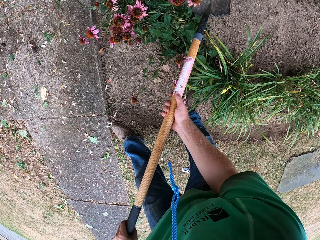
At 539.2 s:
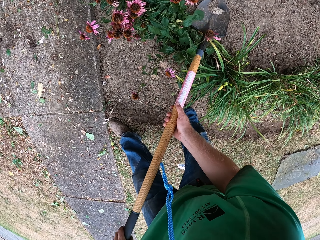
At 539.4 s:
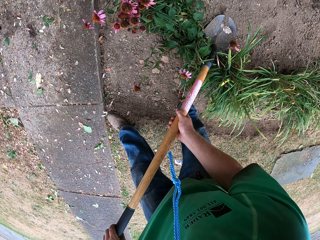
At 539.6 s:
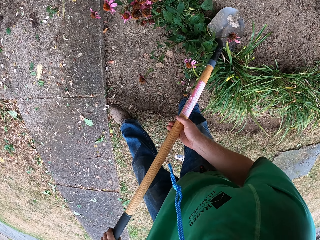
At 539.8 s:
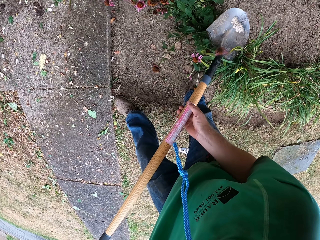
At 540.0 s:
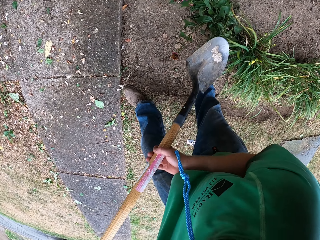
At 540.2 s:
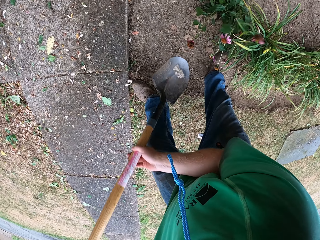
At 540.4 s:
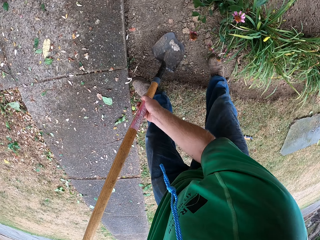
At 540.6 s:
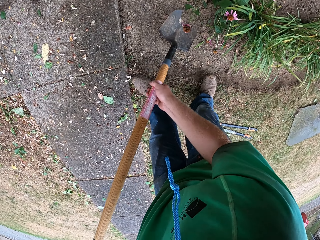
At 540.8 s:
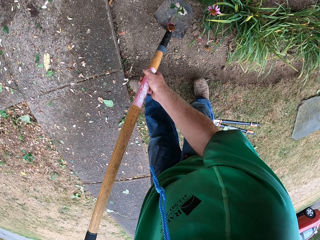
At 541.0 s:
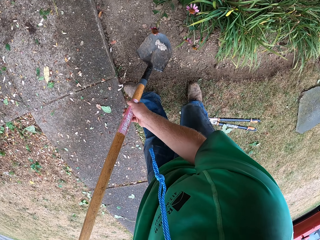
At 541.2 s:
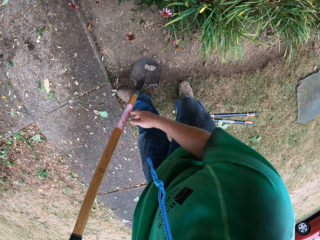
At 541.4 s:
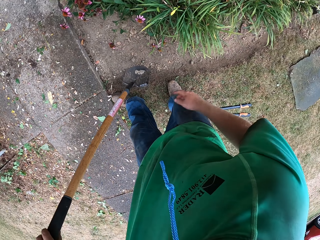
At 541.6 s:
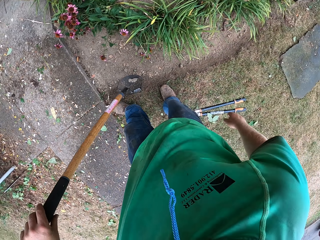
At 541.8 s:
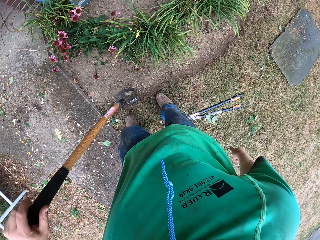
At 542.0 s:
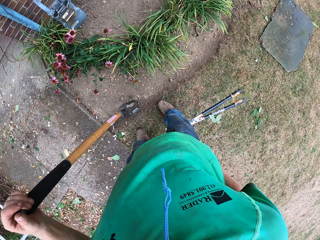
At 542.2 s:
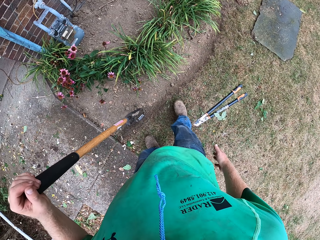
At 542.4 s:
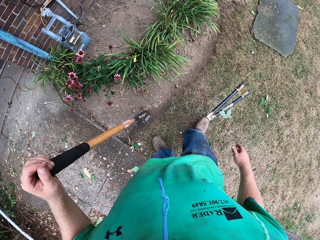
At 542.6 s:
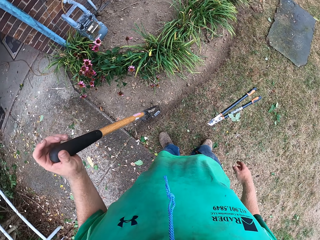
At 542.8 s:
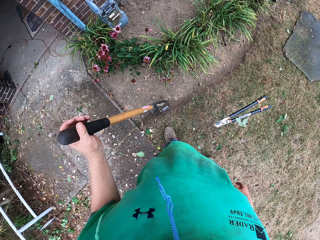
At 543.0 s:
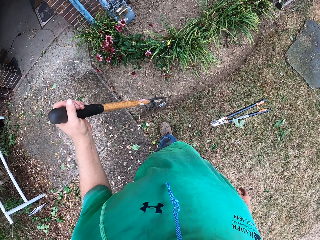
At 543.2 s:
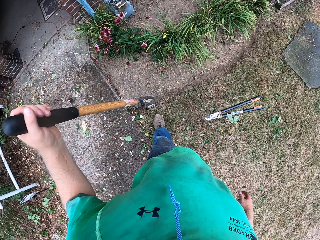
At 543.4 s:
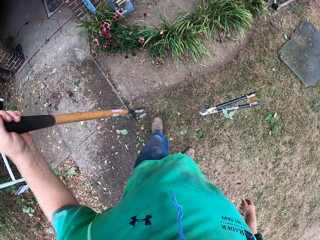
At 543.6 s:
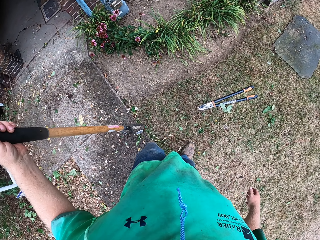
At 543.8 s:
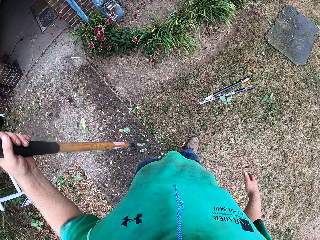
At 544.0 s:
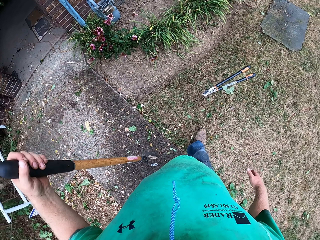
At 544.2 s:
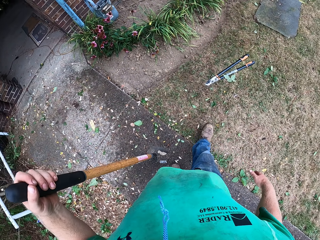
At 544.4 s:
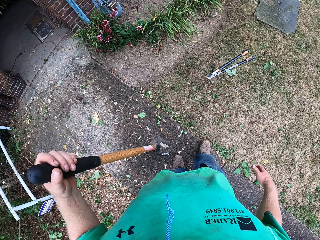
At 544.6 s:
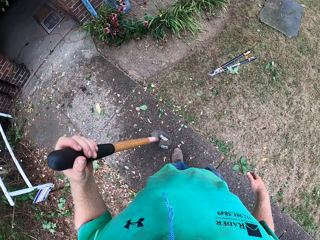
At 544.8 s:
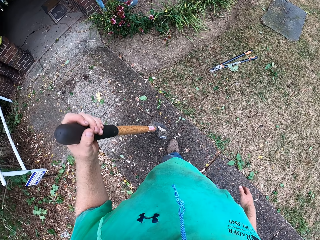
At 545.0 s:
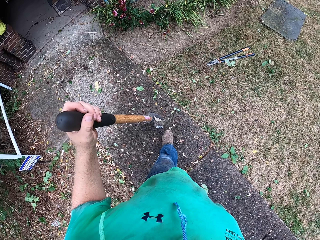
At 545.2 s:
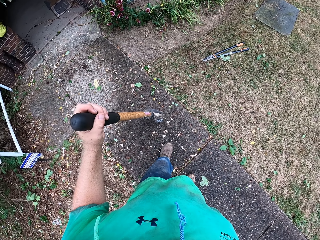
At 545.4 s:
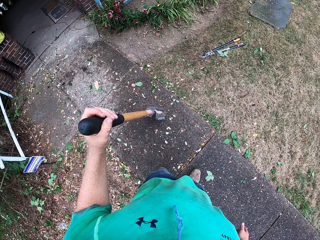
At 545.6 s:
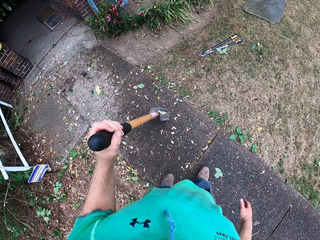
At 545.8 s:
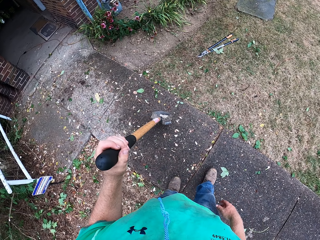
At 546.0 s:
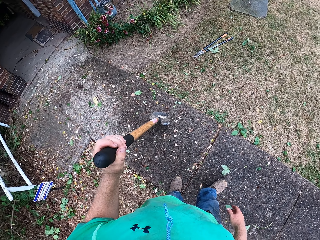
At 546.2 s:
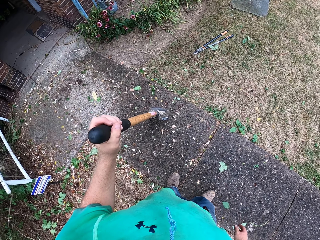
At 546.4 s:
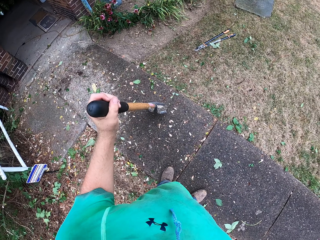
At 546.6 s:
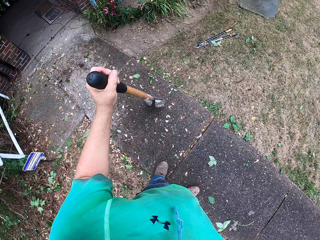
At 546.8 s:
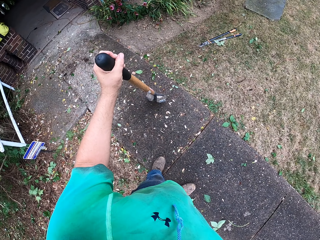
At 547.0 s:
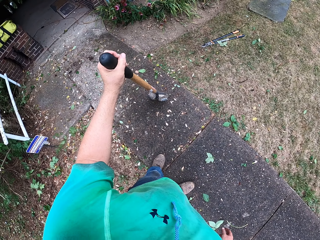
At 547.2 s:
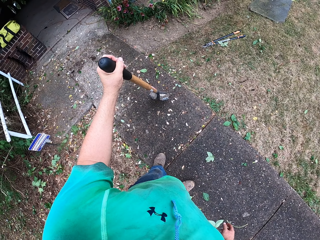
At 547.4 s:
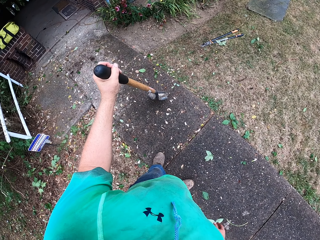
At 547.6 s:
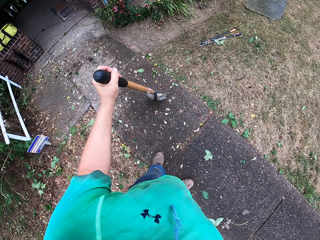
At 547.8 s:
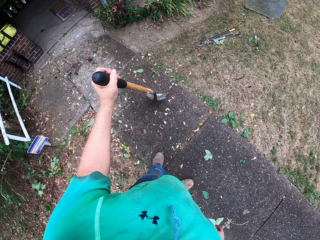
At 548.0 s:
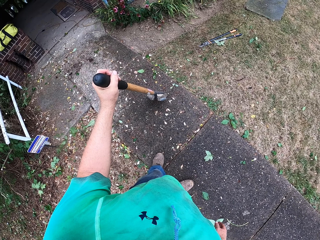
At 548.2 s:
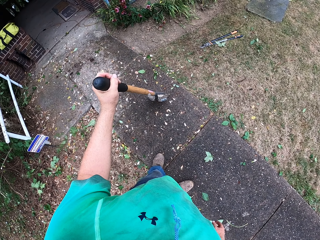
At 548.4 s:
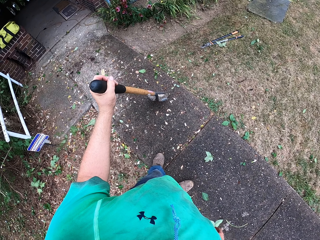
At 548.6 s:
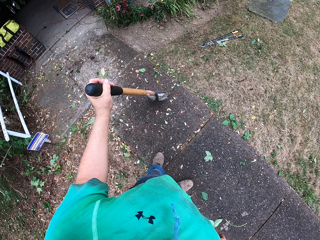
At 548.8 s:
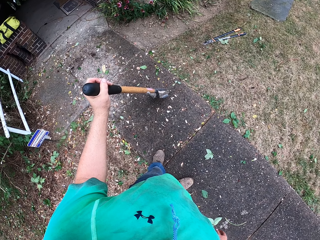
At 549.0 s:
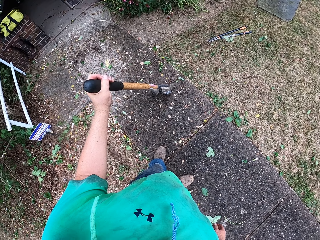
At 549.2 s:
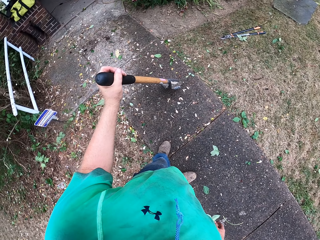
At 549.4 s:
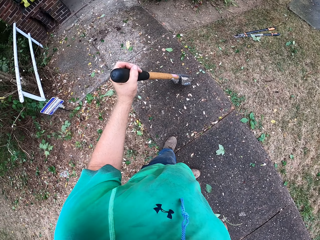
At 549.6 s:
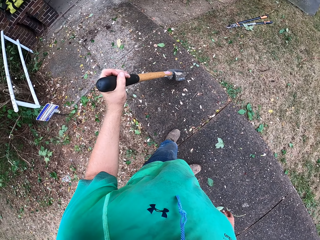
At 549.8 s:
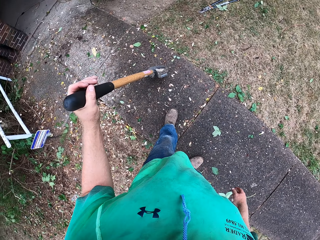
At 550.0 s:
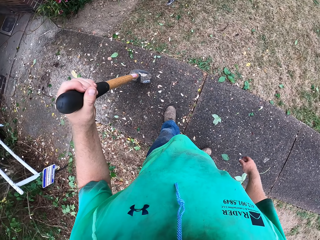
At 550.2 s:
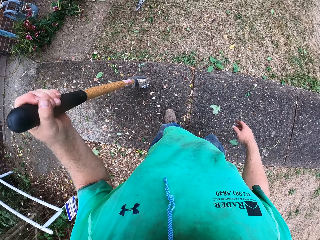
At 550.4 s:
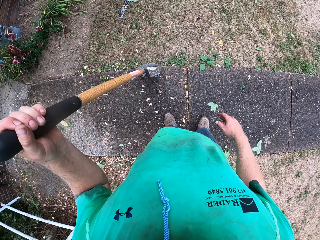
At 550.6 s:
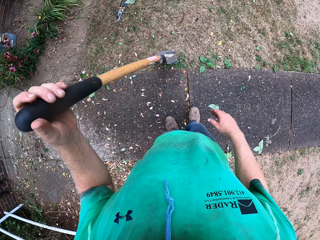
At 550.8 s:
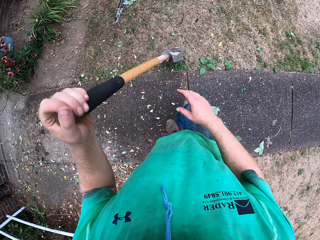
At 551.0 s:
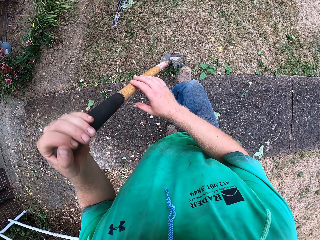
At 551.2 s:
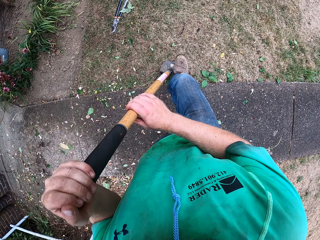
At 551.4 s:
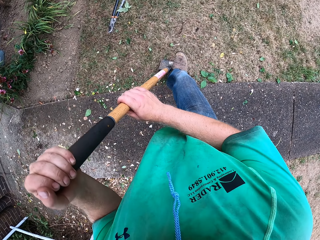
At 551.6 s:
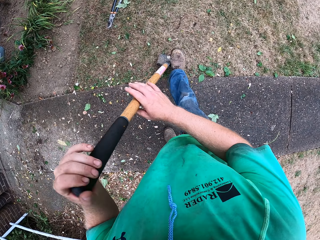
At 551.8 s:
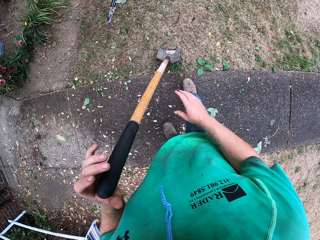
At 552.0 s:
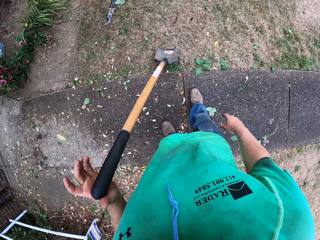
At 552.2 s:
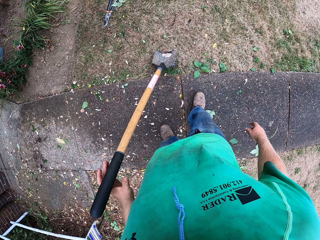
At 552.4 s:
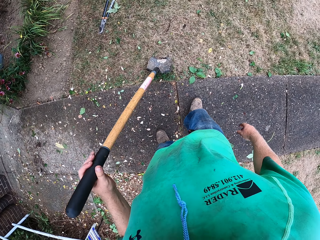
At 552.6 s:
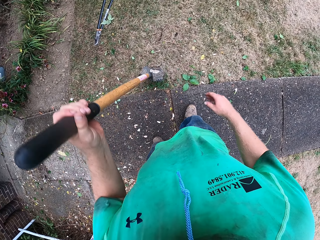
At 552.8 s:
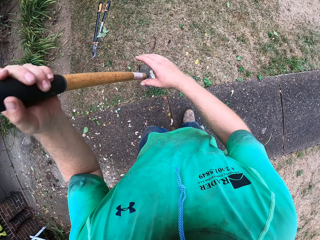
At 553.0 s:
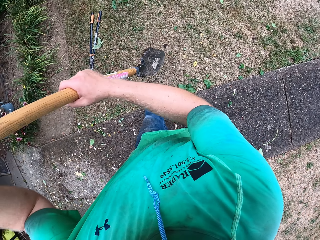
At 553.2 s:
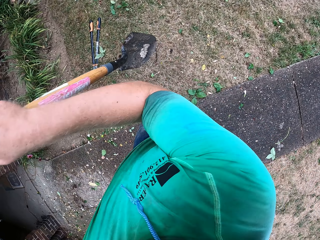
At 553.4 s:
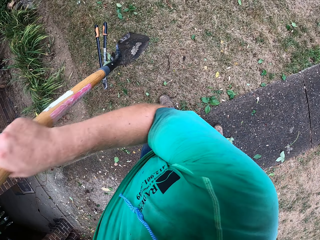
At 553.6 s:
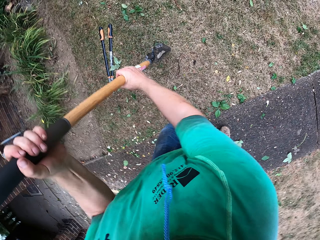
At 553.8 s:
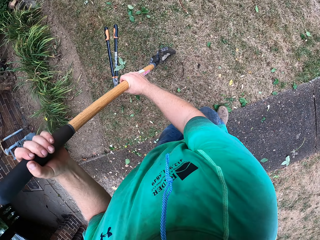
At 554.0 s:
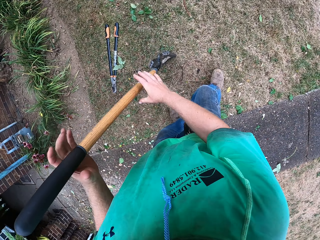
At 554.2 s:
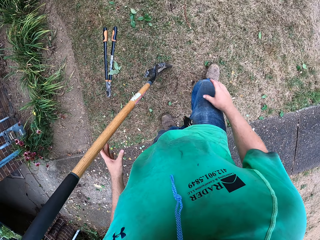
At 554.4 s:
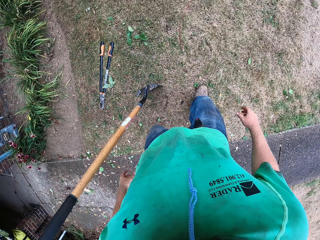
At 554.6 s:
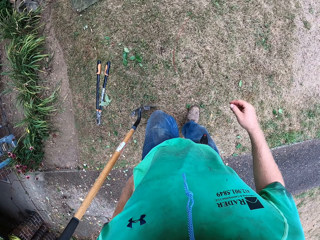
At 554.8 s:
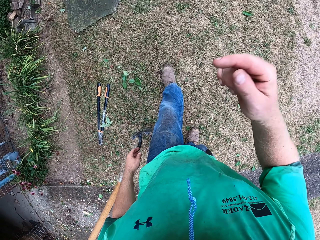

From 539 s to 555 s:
The camera wearer looks around. He moves backwards. He looks around. He steps forward. He holds the shovel in his left hand with his right hand. He steps the head of the shovel into the floor with his right foot. He lifts the shovel off the floor with both hands. He hits the floor with the shovel. He places the spade on the ground.
